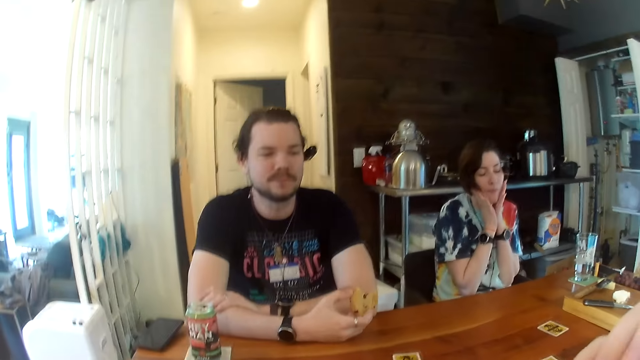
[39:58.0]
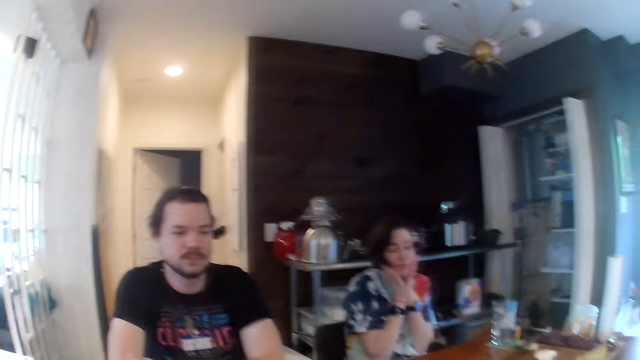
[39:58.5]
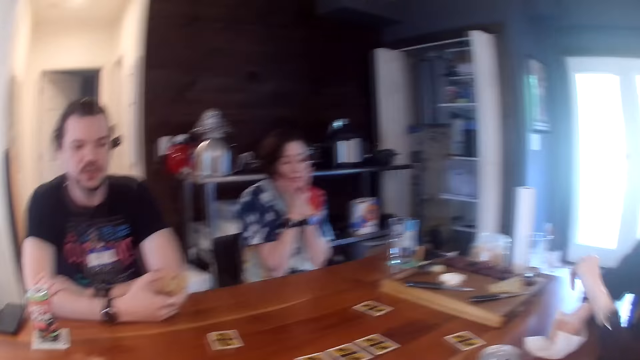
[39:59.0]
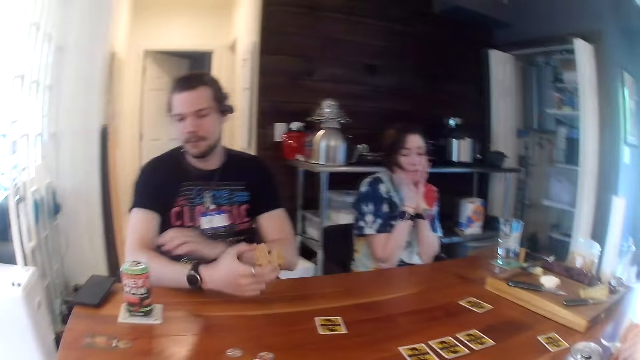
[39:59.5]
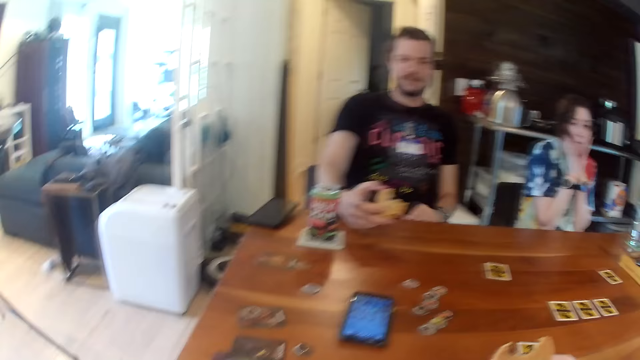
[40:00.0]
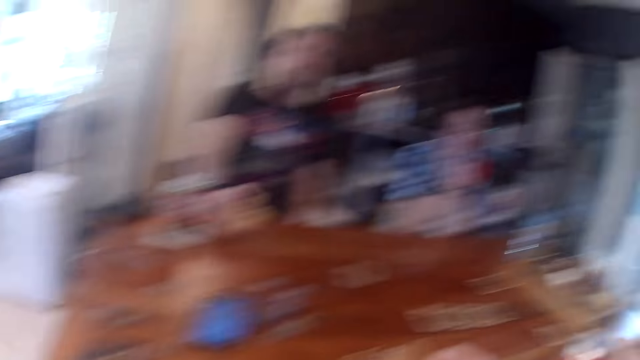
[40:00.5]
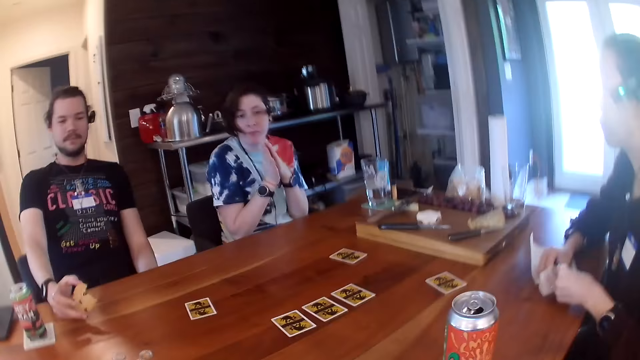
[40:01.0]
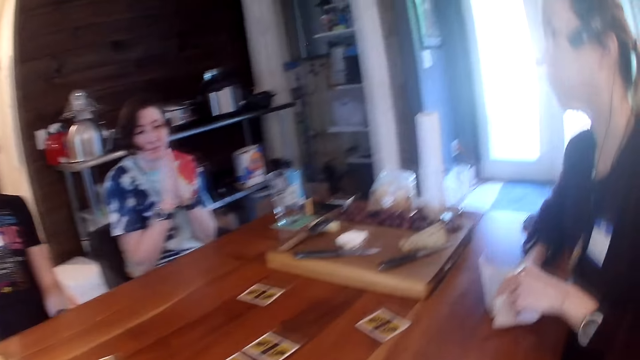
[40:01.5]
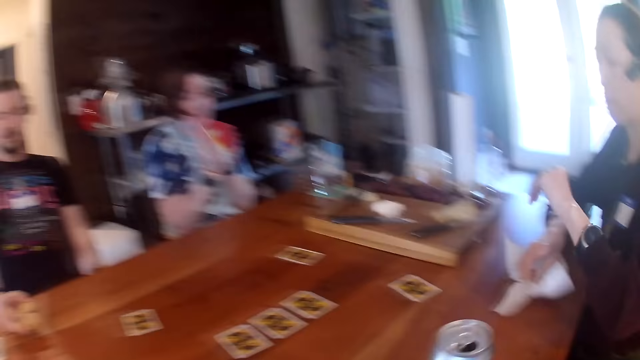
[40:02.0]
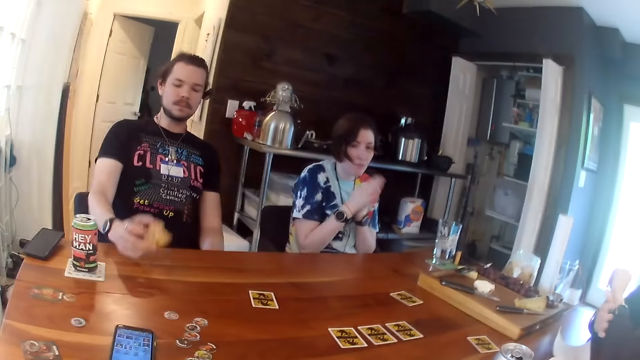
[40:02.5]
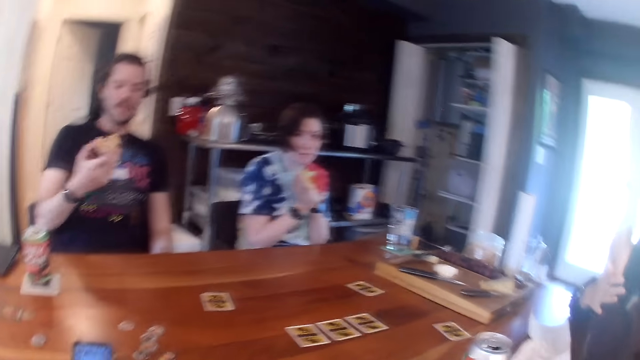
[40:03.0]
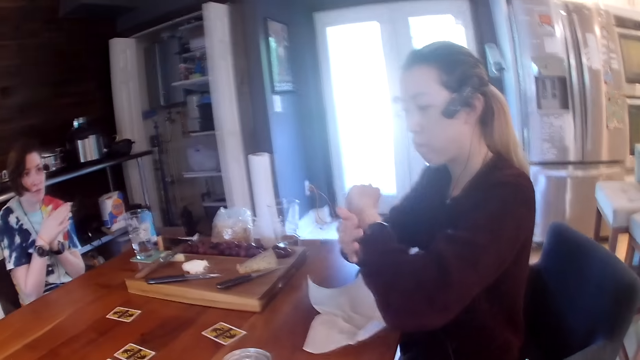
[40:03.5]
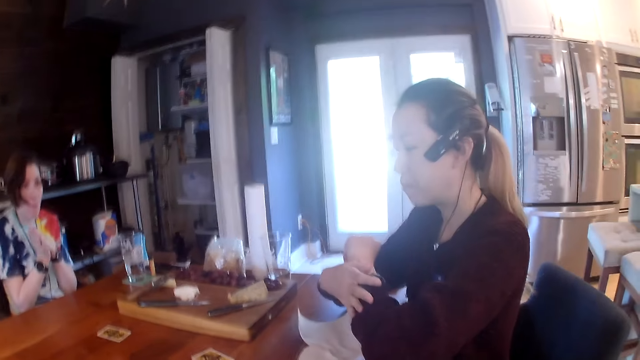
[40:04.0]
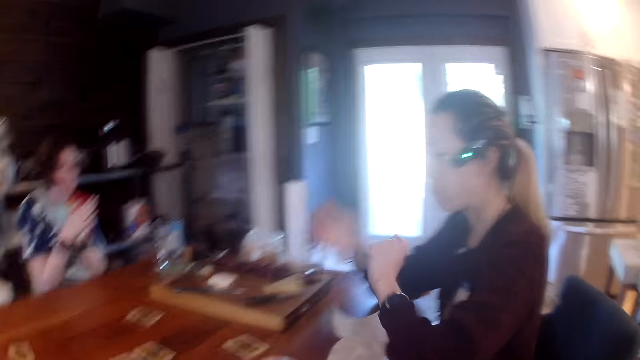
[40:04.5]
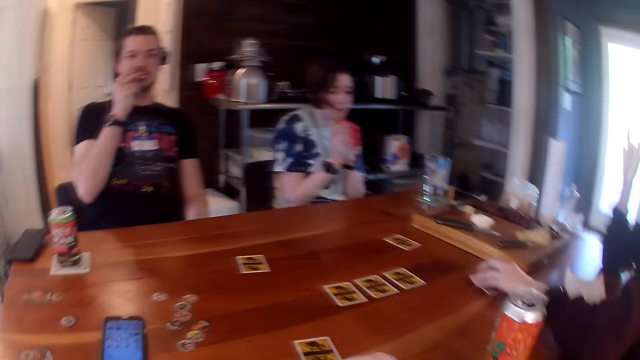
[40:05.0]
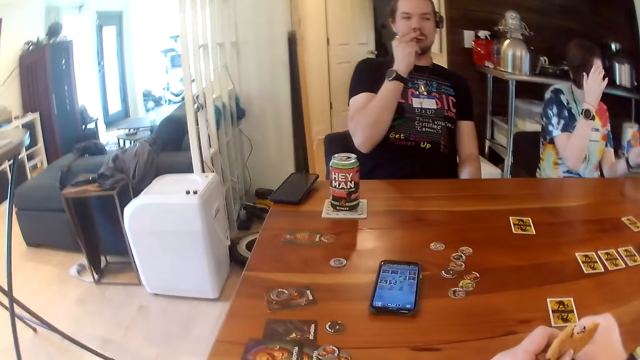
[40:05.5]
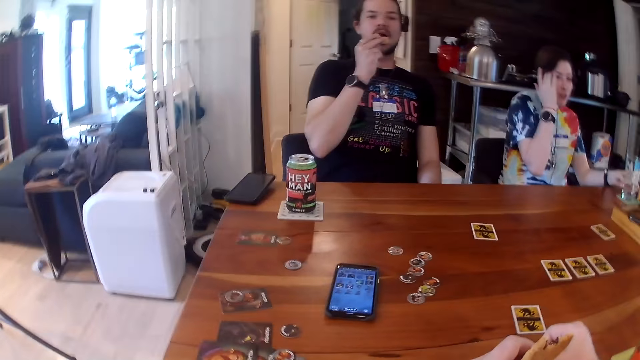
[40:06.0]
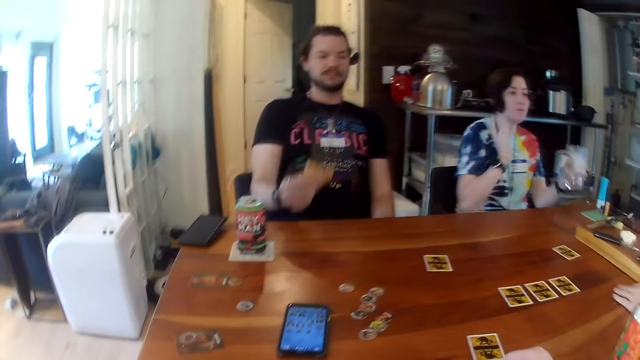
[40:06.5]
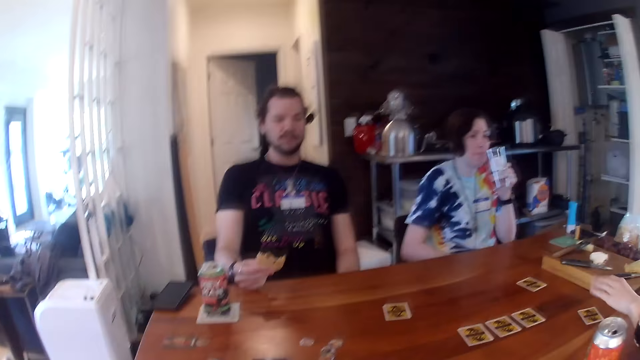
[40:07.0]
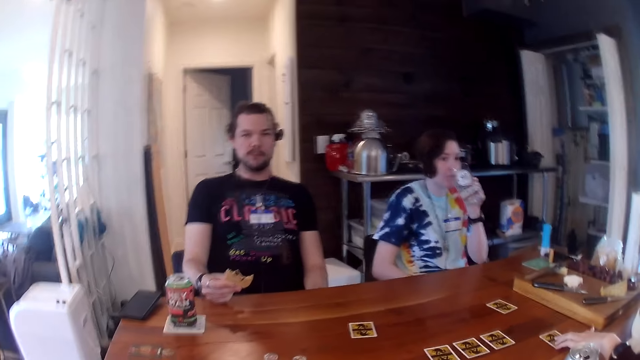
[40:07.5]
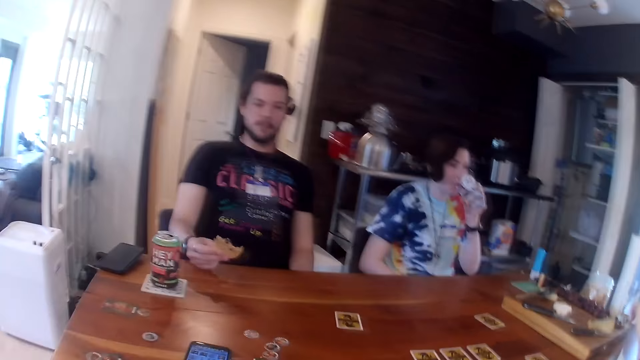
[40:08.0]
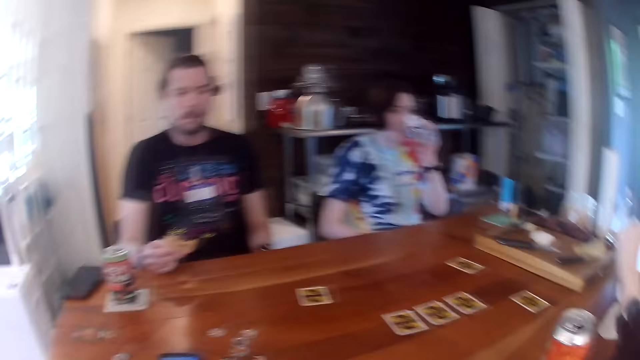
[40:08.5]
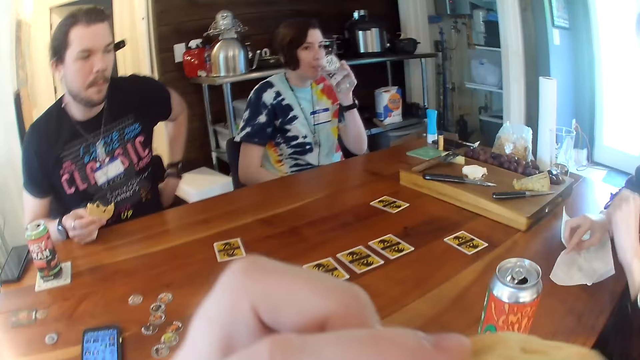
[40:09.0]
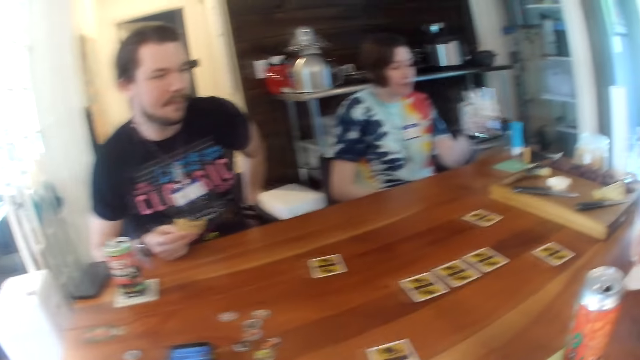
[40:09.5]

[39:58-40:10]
The camera wearer looks around. A woman adjusts the wristwatch on her left hand with her right hand. Another woman pushes the card. A third woman picks the cup on the table with her left hand. She drinks water from the cup in her left hand.

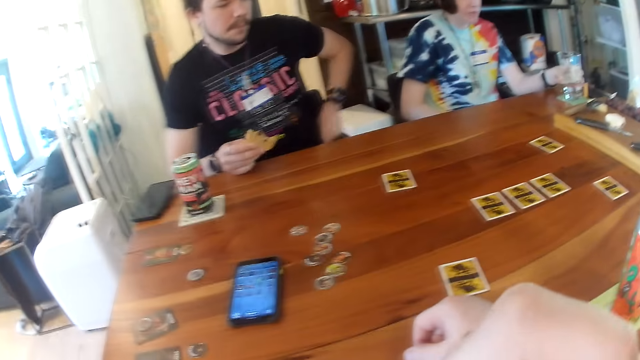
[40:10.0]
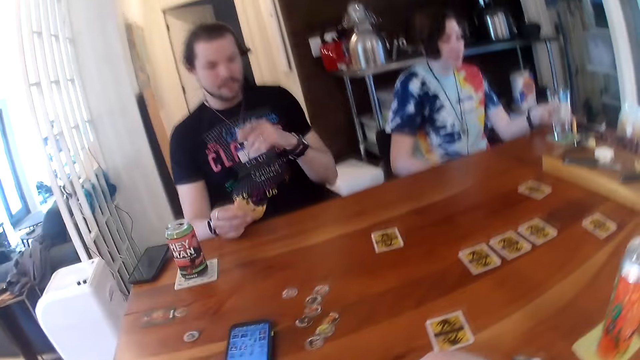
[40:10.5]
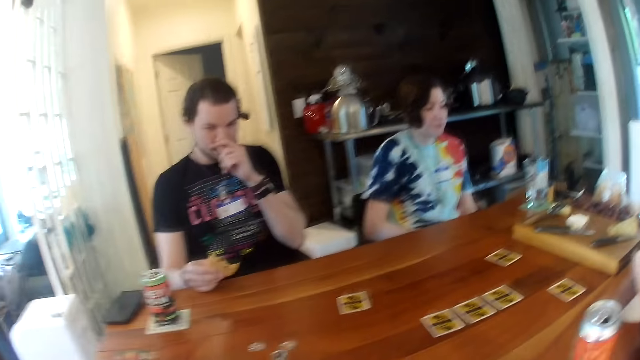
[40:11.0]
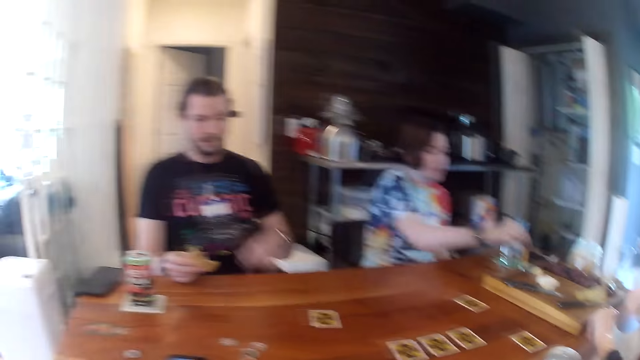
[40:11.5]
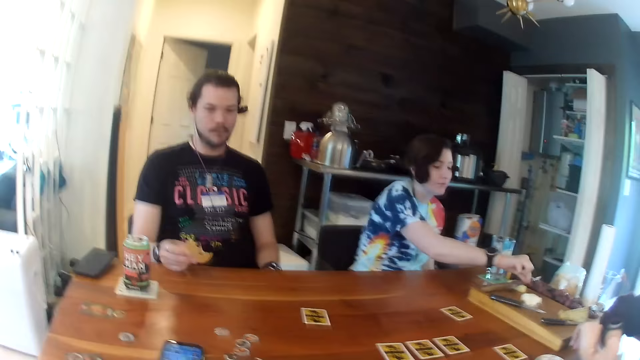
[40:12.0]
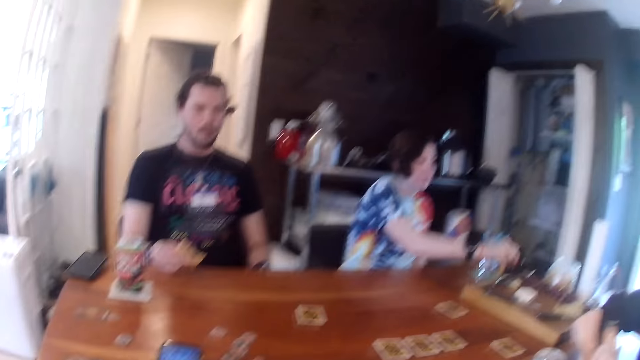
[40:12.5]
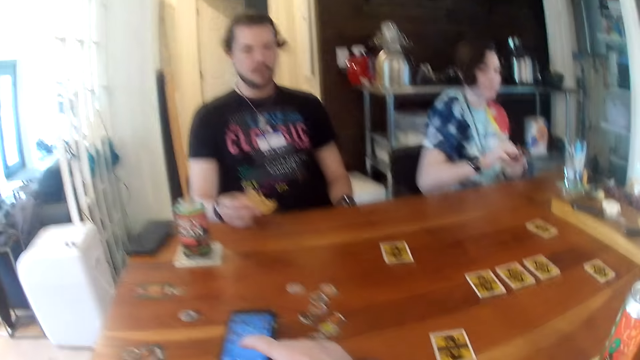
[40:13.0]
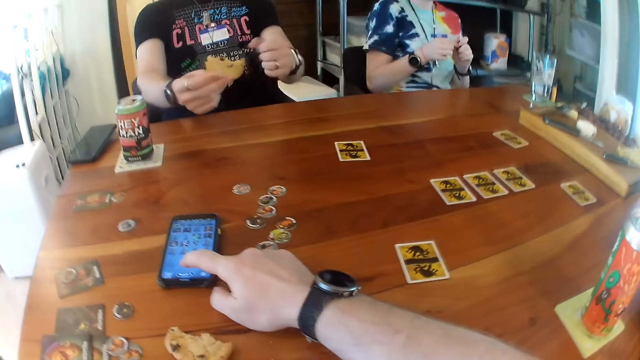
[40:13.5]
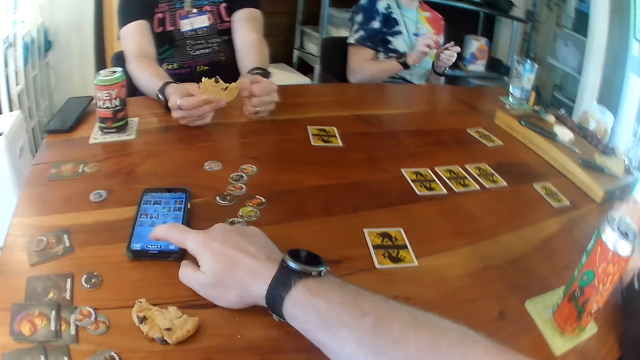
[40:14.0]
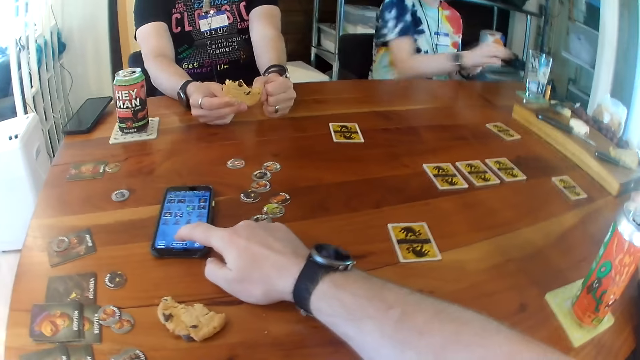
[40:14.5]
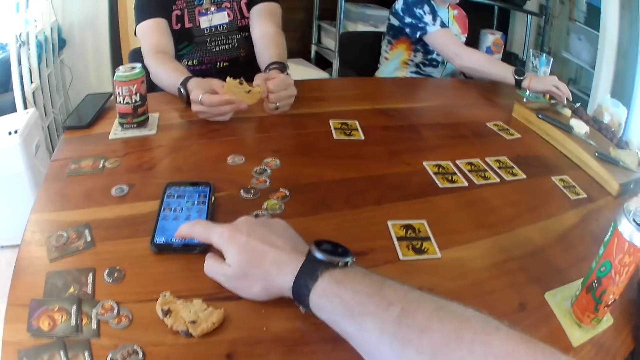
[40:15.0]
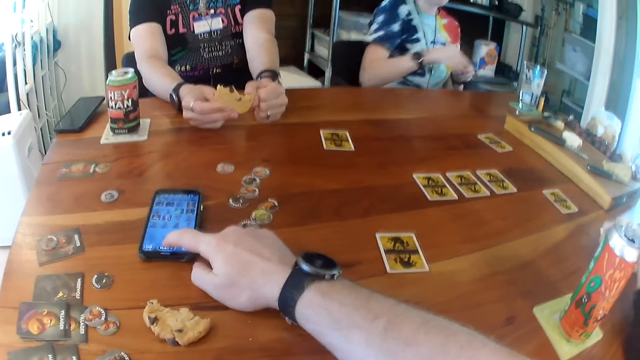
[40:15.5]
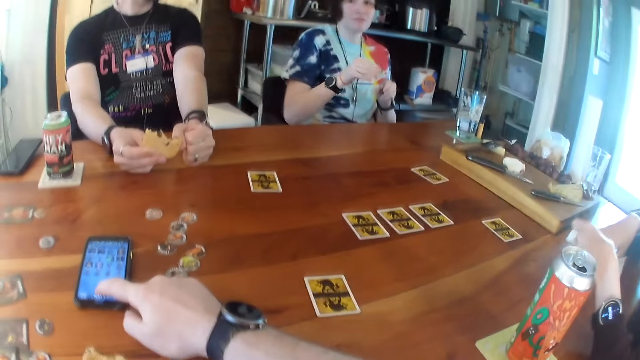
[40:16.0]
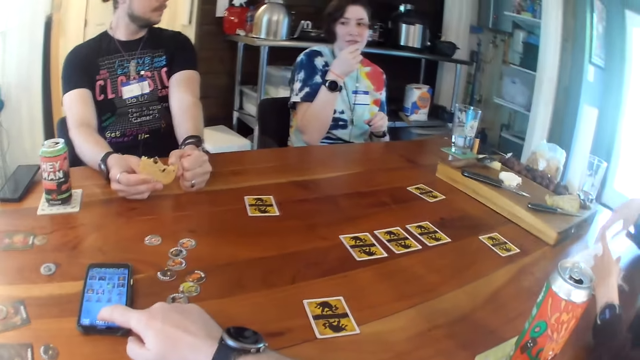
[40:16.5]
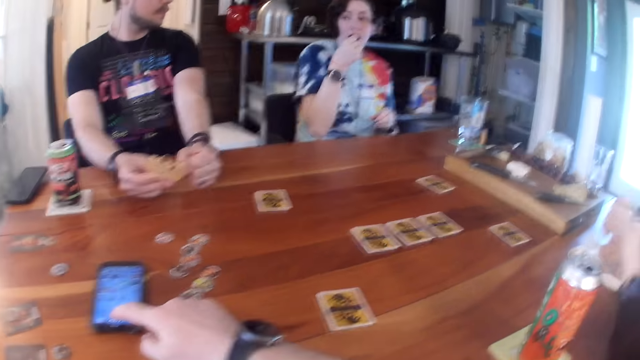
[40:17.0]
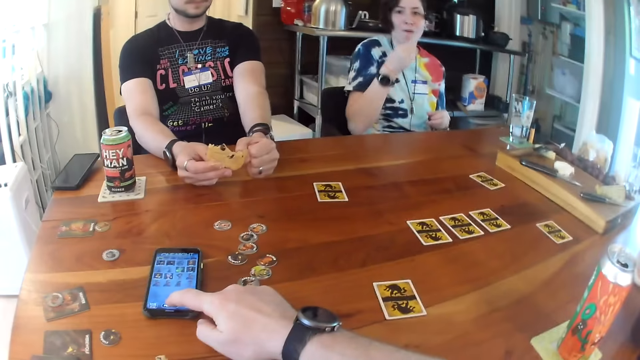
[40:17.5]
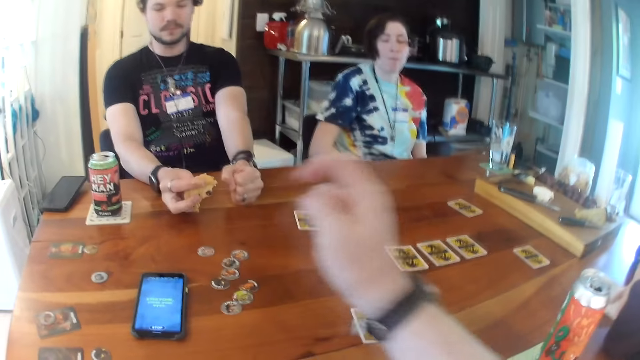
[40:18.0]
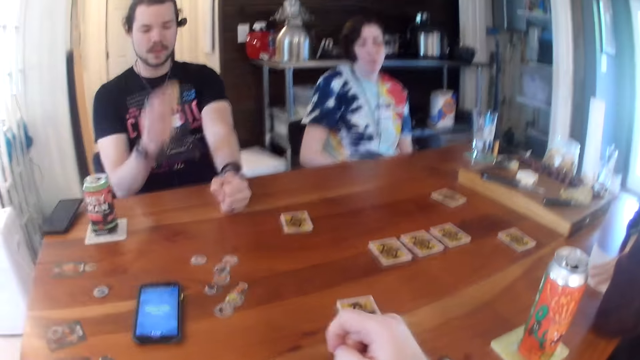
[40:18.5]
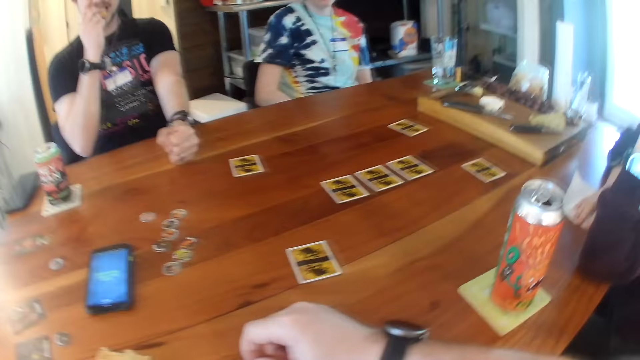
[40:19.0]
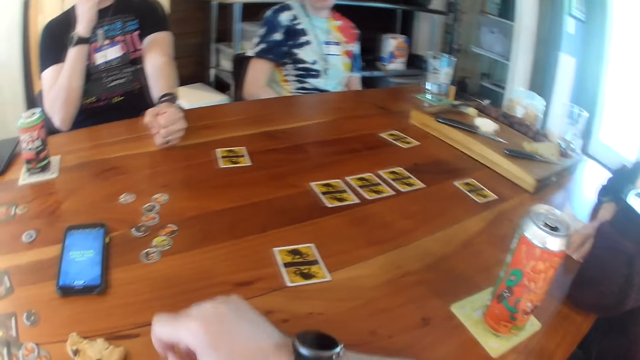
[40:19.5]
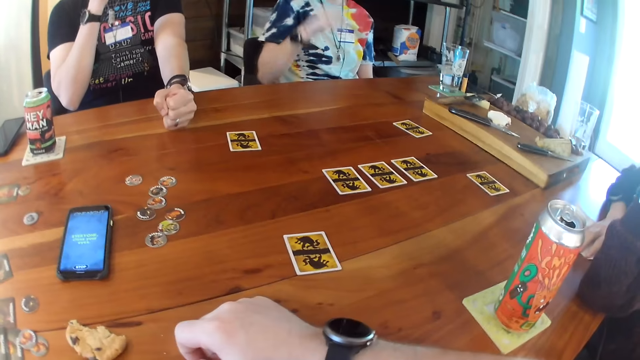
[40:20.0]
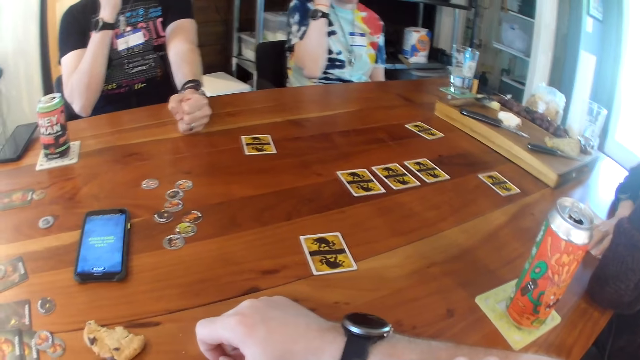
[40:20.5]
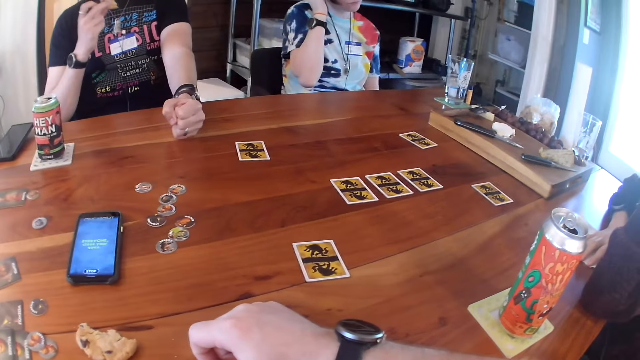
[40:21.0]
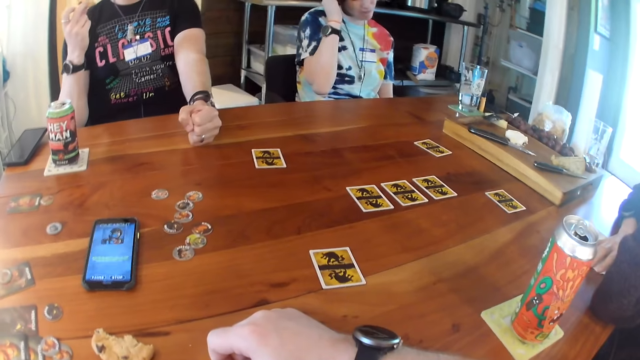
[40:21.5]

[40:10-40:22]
The woman drops the cup on the table. The woman picks a grape on the board on the table with her right hand. The camera wearer touches the phone on the table with his right hand. The woman picks a grape on the board on the table with her right hand. The woman eats the grape in her right hand. The man eats the cookie in his right hand.
